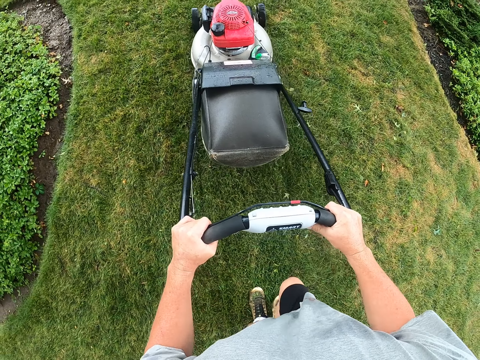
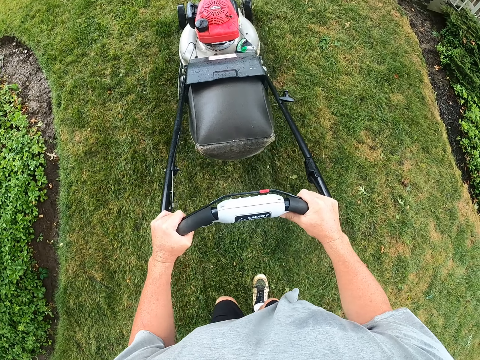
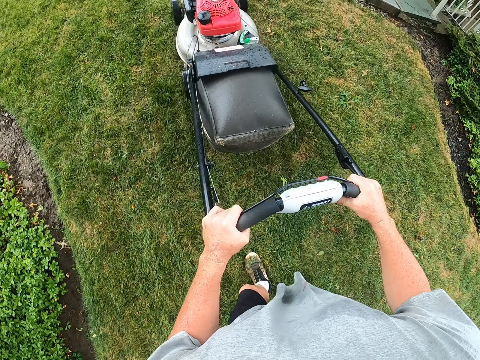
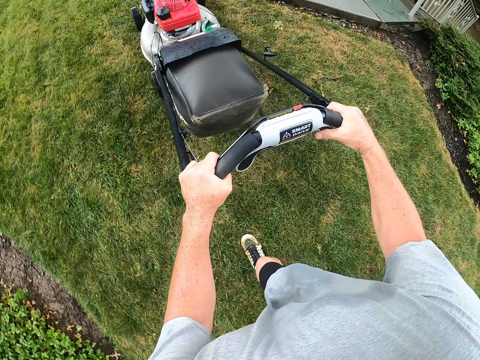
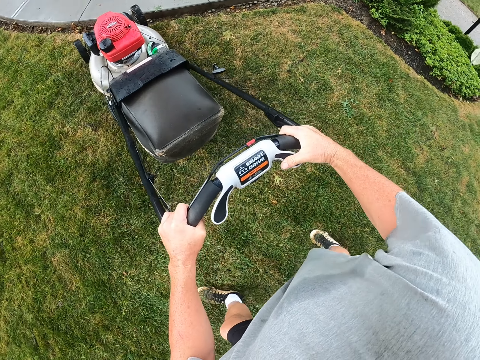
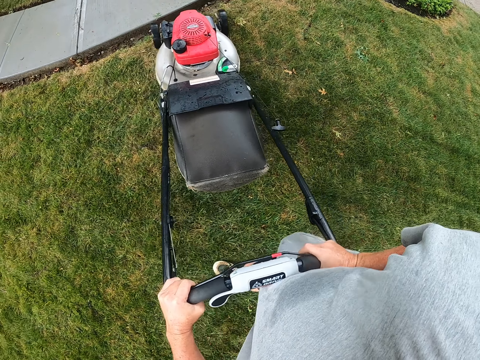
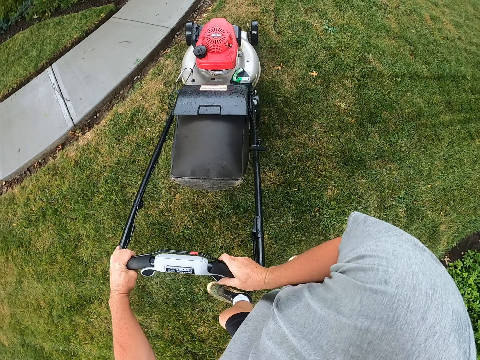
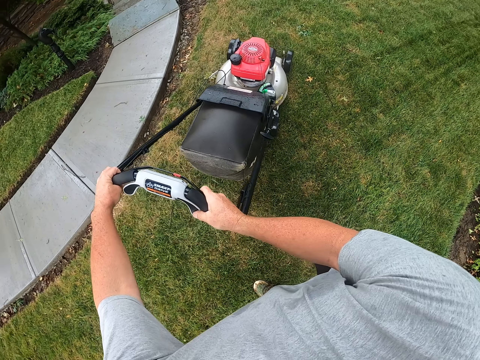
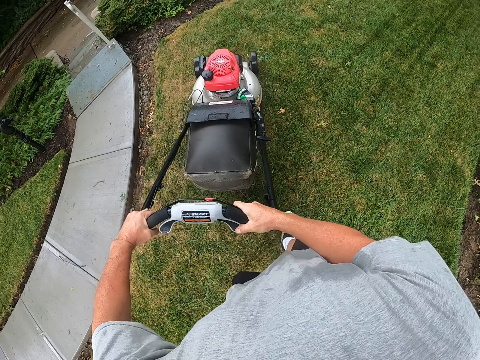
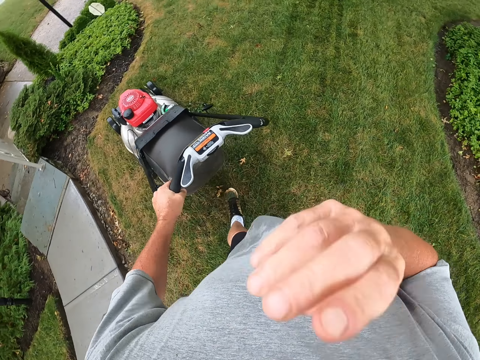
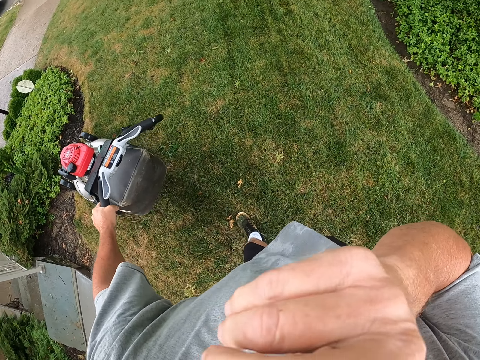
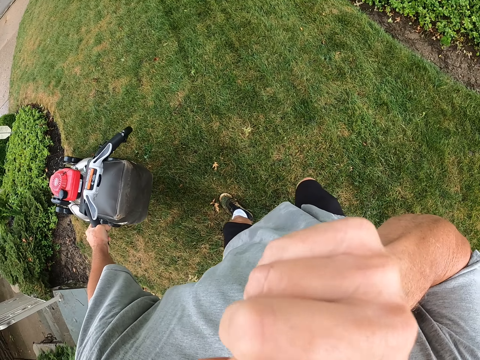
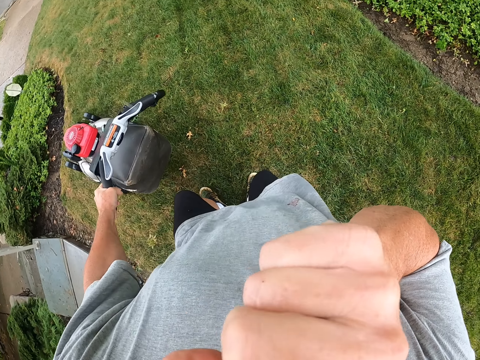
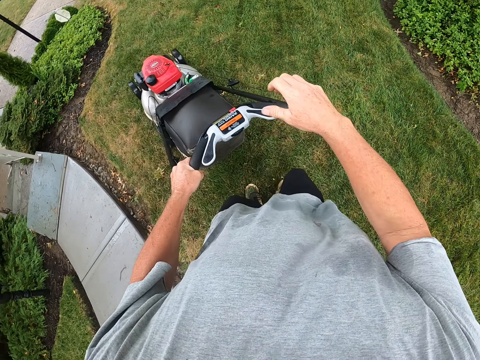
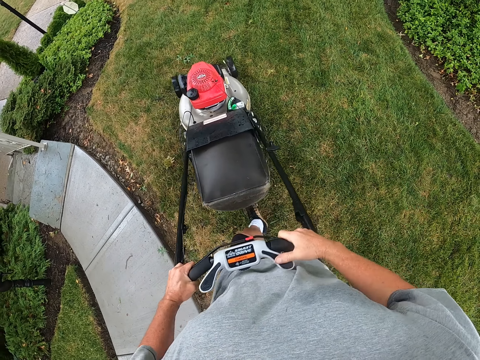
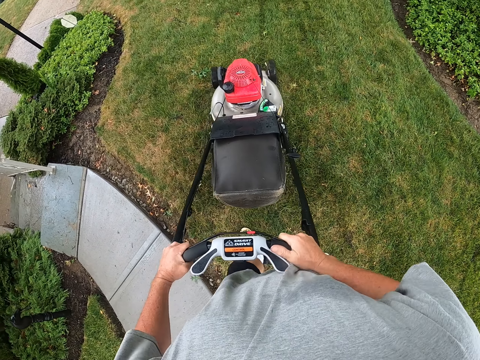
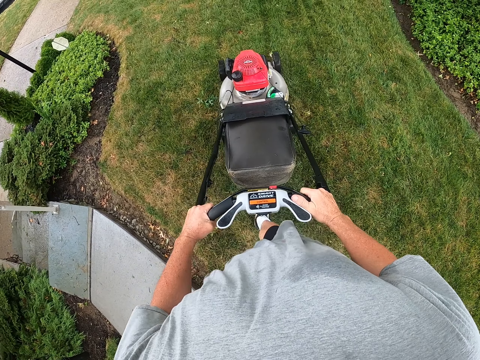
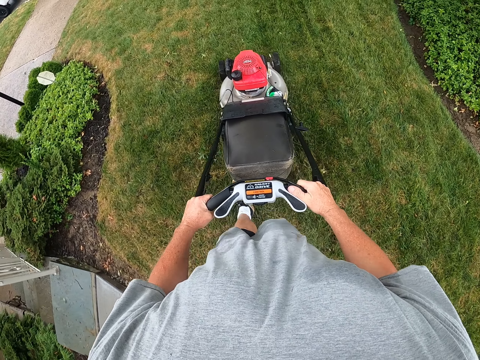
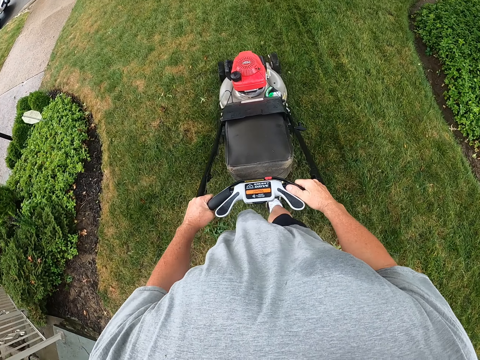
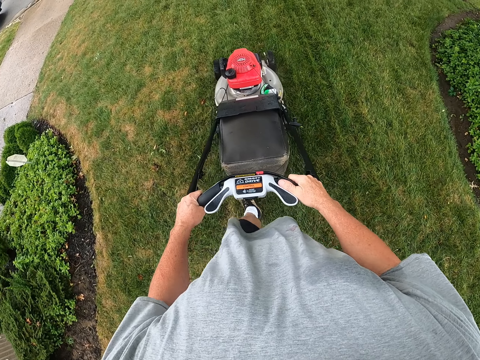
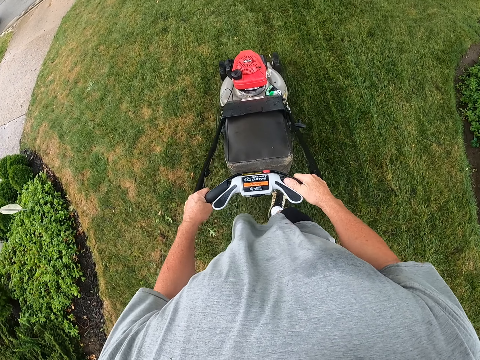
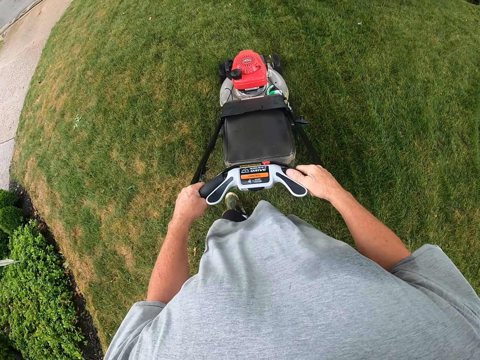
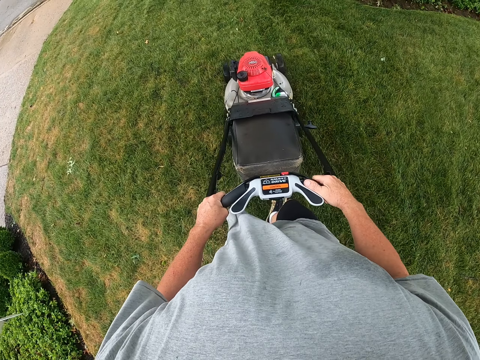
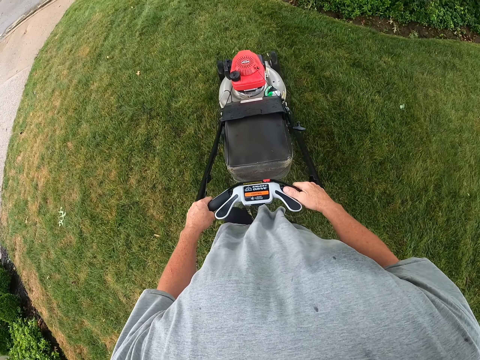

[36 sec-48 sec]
The camera wearer adjusts the lawn mower on the ground and turns the lawn mower. He cuts grass with the lawn mower. He rubs his nose. He pulls the lawn mower. He cuts the grass with the lawn mower.

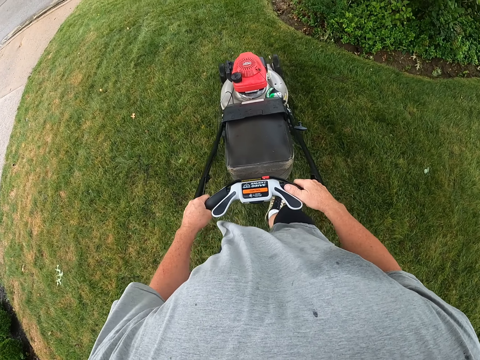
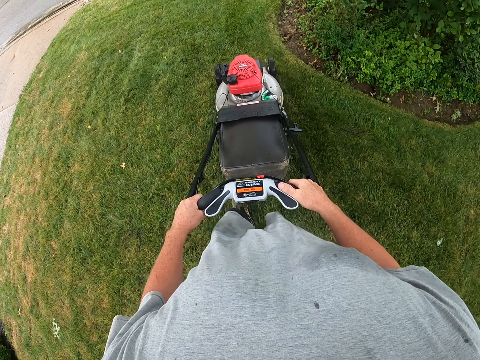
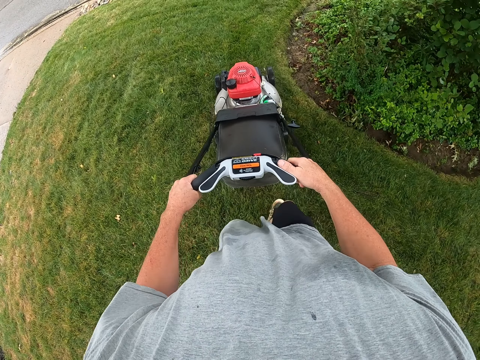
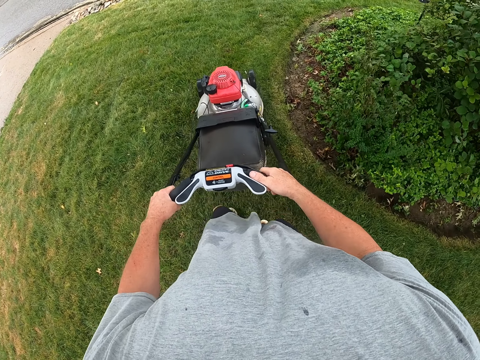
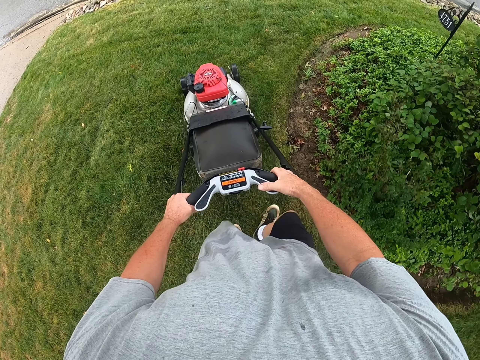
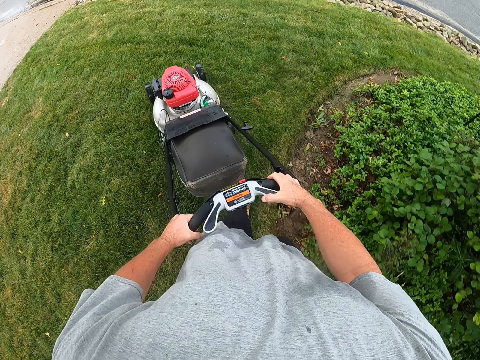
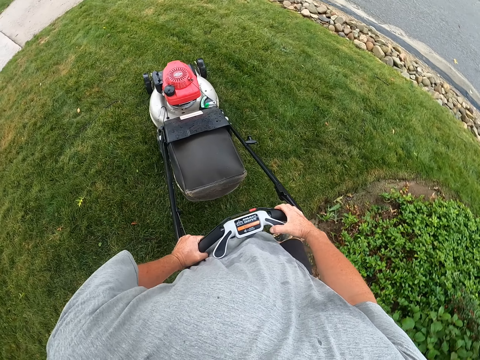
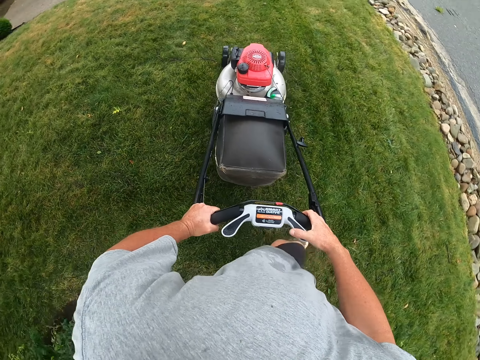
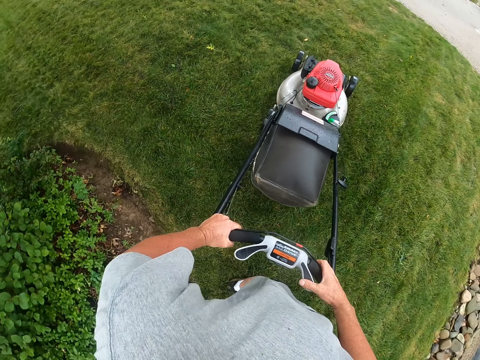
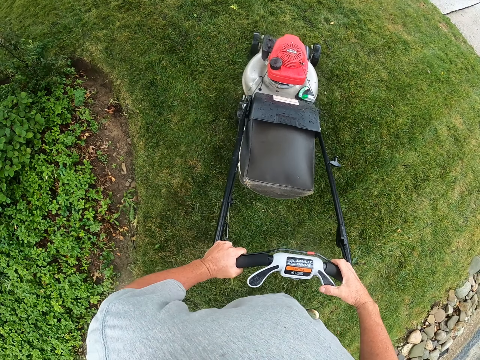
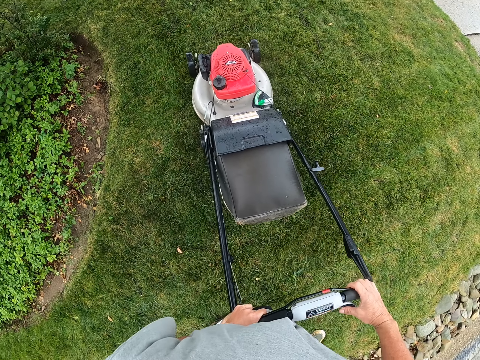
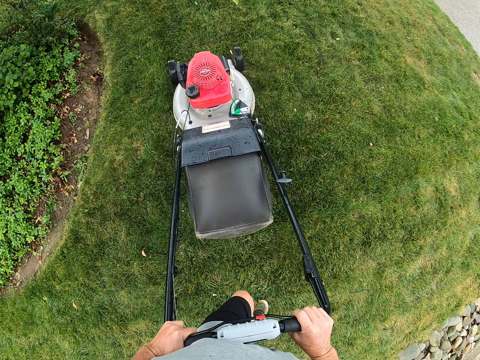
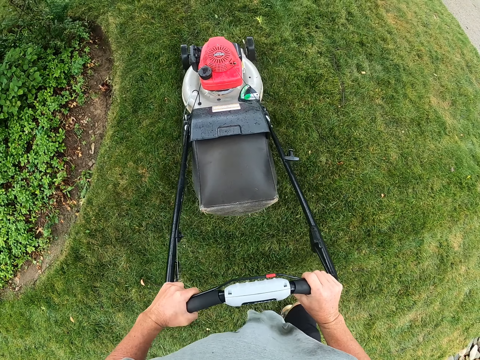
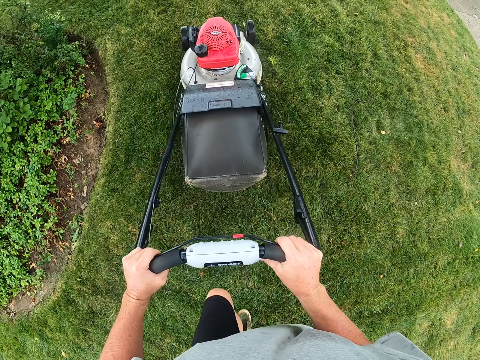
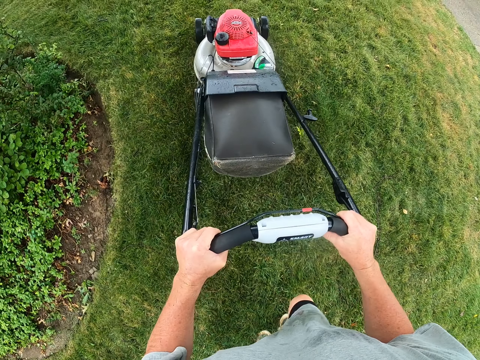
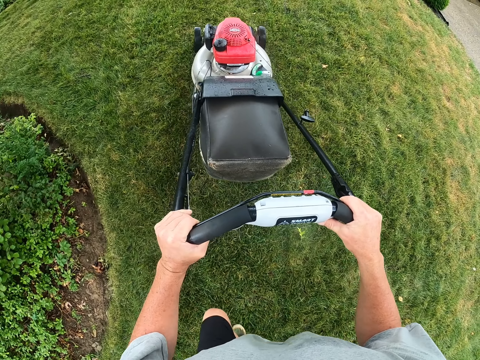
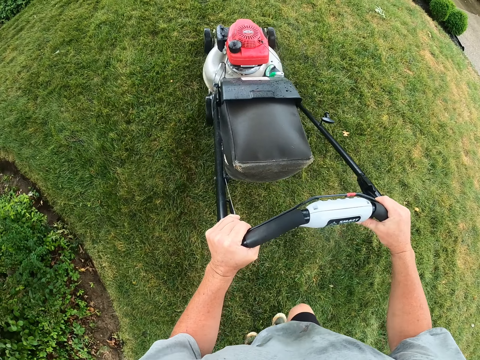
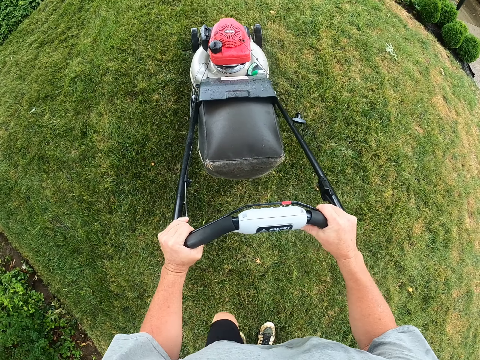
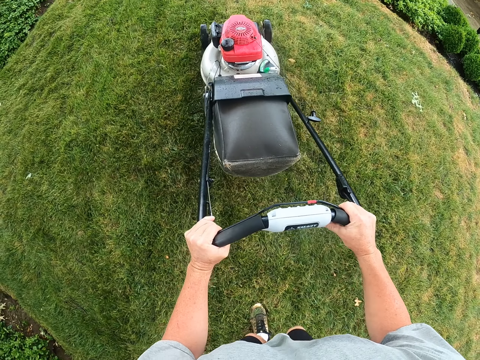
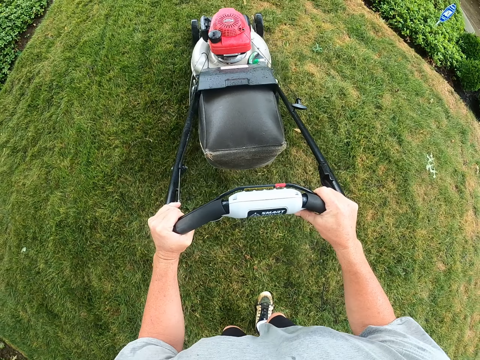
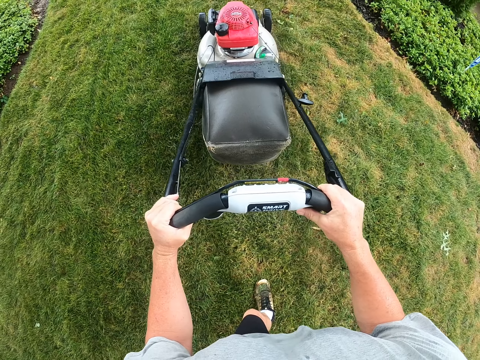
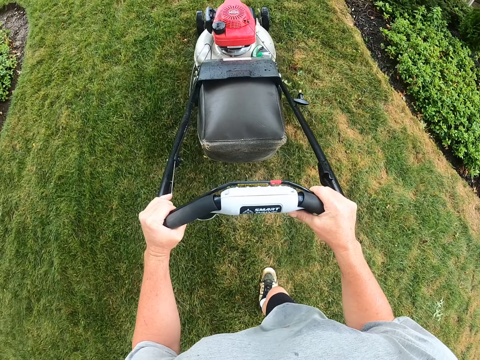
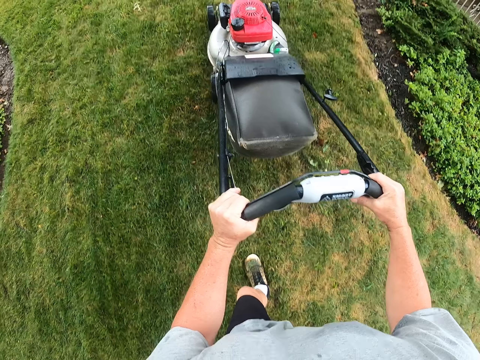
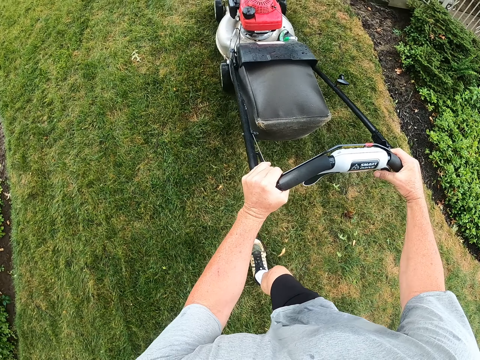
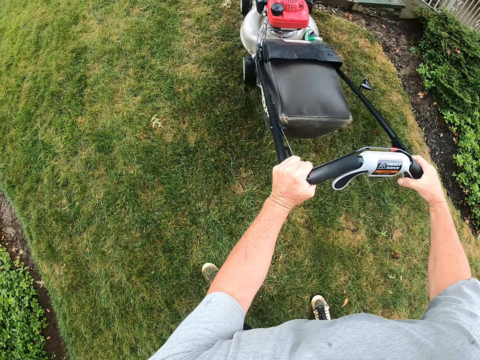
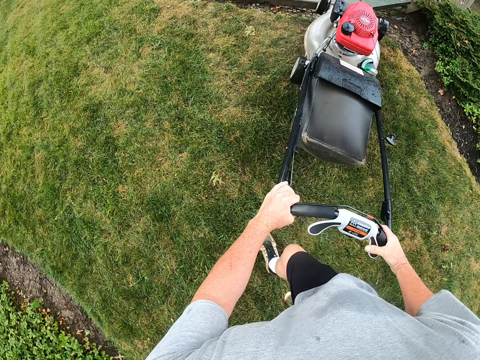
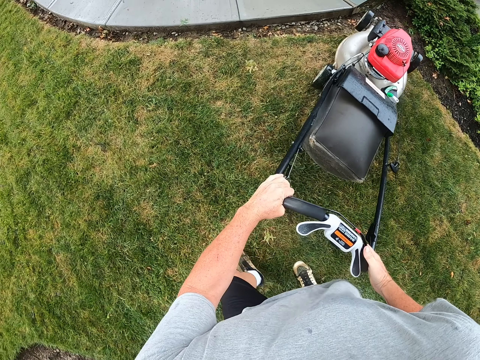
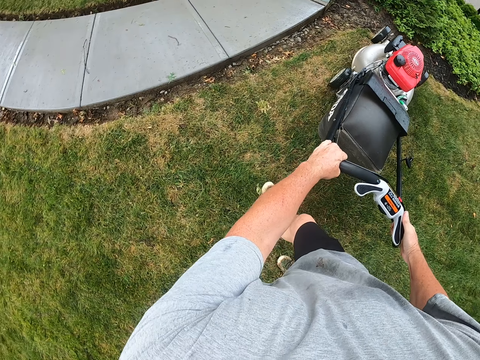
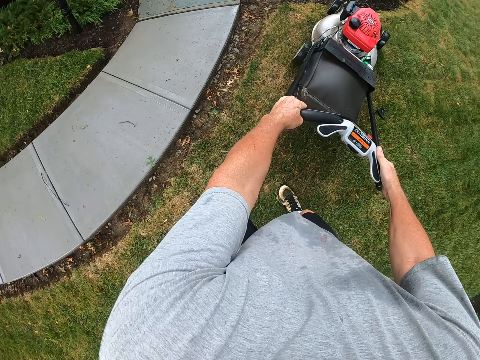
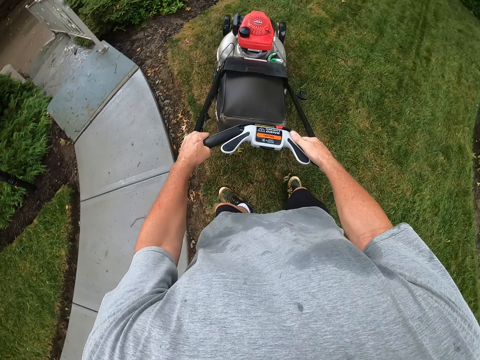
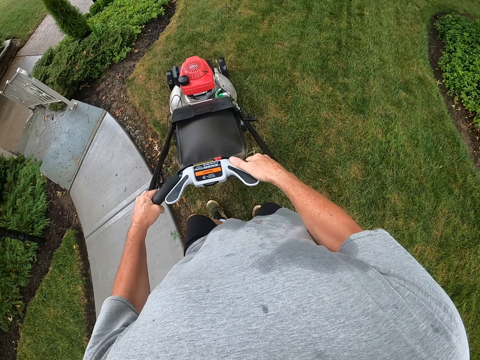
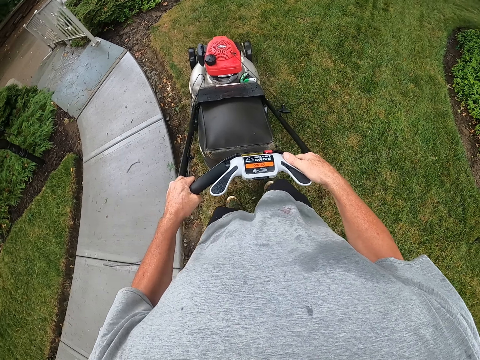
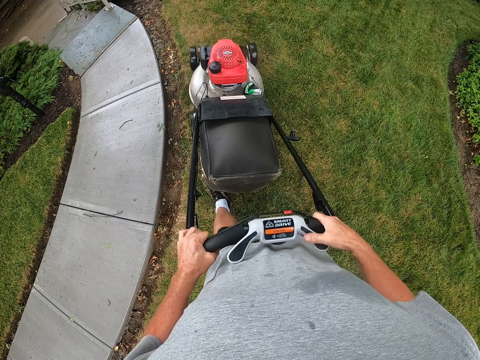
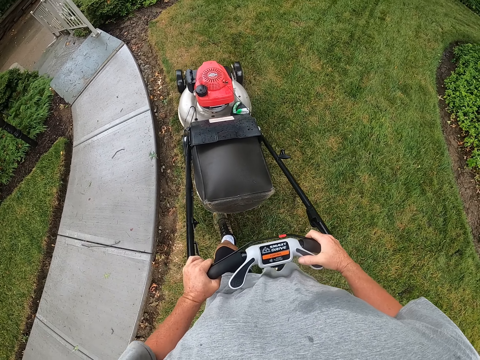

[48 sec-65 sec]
The camera wearer turns the lawn mower. They adjust the lawn mower on the ground. They cut the grass with the lawn mower. They turn the lawn mower. They adjust the lawn mower on the ground. They pull the lawn mower.
